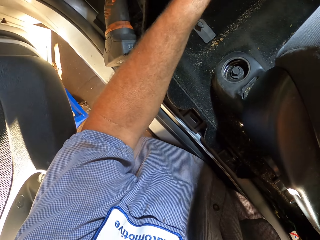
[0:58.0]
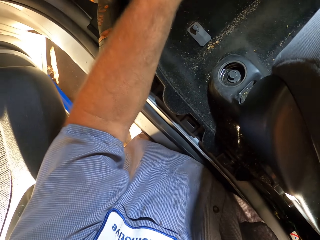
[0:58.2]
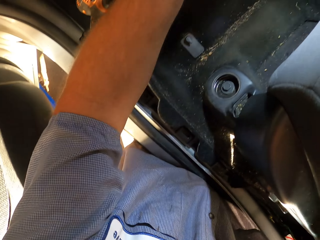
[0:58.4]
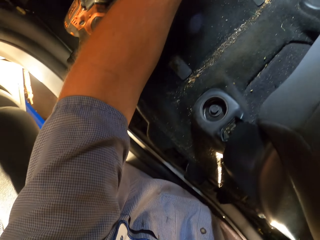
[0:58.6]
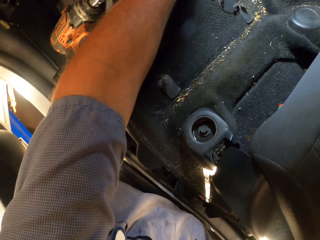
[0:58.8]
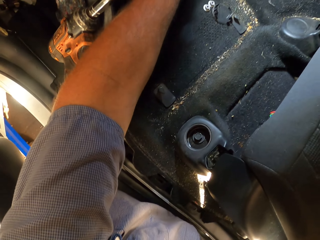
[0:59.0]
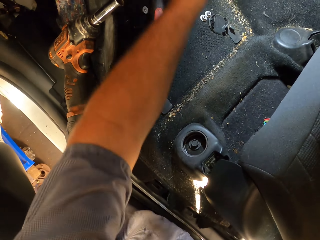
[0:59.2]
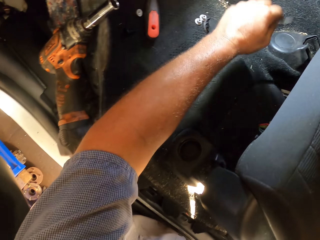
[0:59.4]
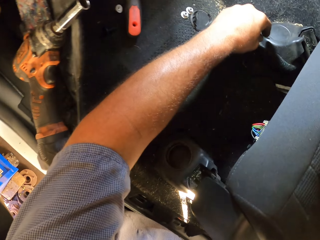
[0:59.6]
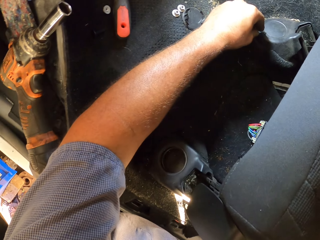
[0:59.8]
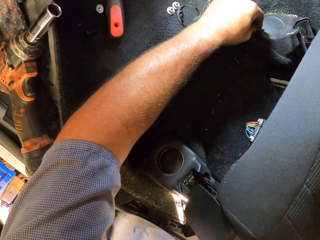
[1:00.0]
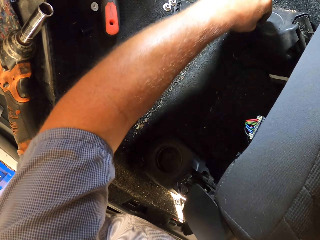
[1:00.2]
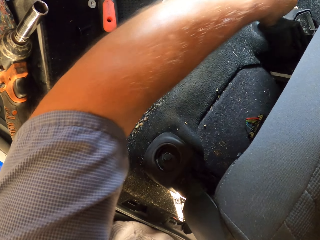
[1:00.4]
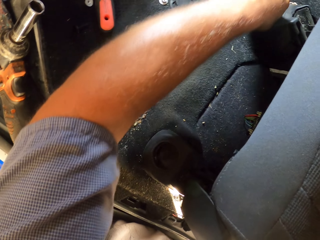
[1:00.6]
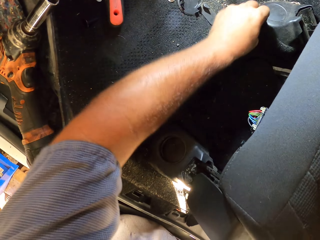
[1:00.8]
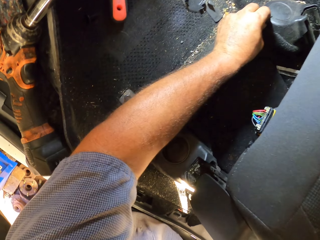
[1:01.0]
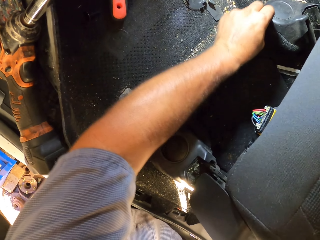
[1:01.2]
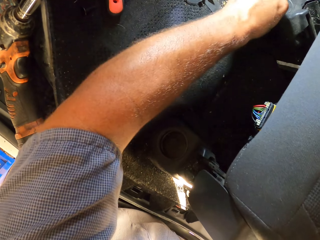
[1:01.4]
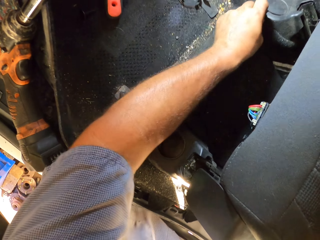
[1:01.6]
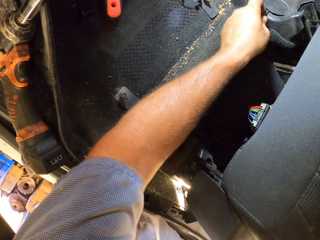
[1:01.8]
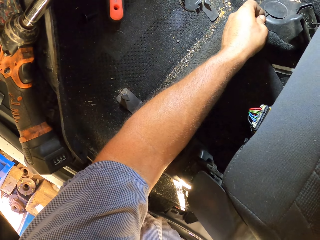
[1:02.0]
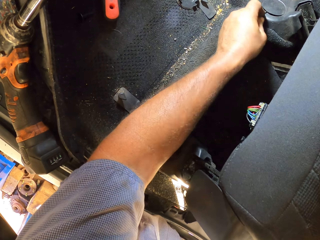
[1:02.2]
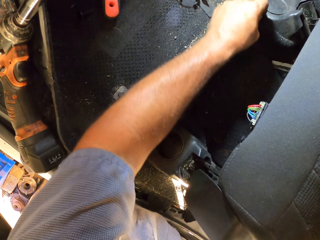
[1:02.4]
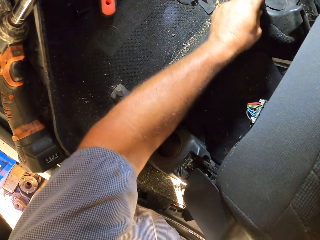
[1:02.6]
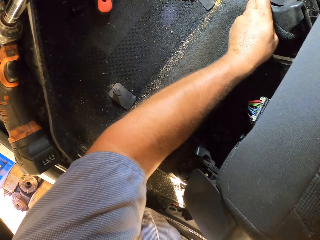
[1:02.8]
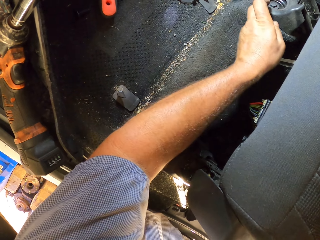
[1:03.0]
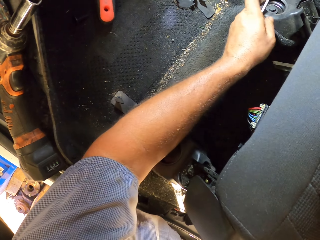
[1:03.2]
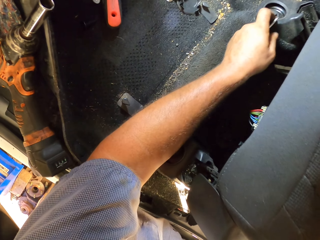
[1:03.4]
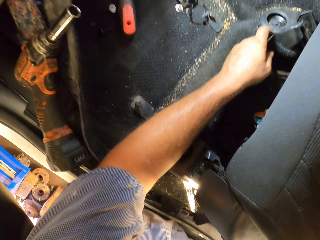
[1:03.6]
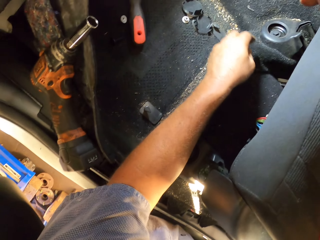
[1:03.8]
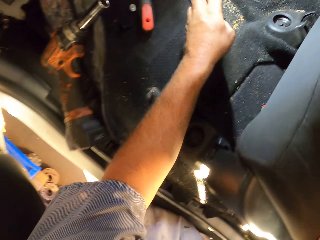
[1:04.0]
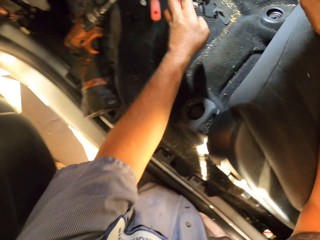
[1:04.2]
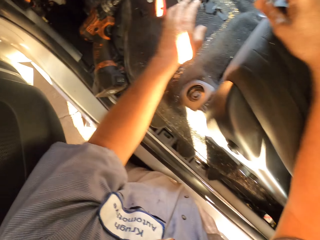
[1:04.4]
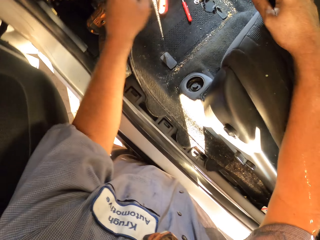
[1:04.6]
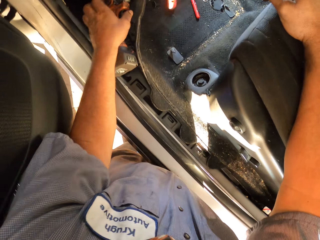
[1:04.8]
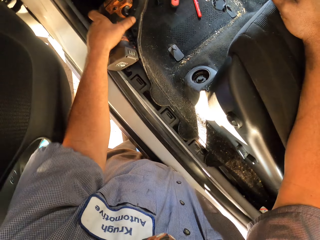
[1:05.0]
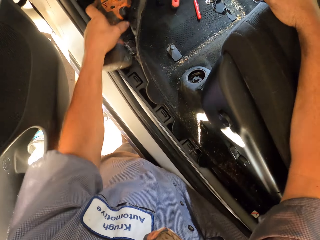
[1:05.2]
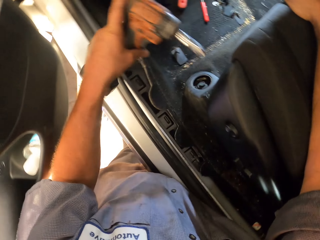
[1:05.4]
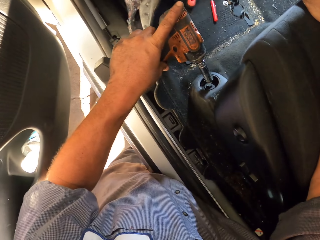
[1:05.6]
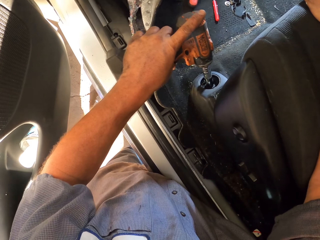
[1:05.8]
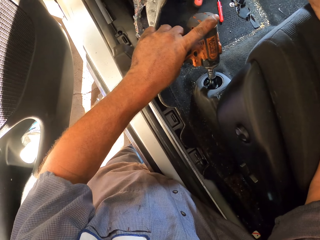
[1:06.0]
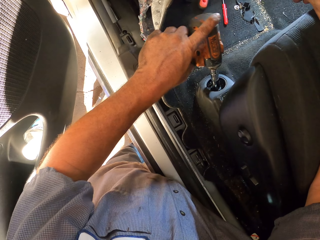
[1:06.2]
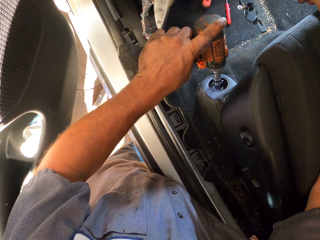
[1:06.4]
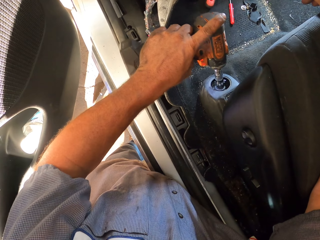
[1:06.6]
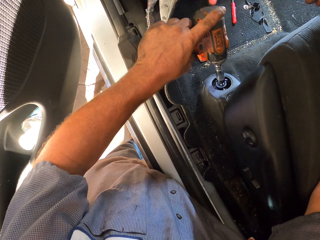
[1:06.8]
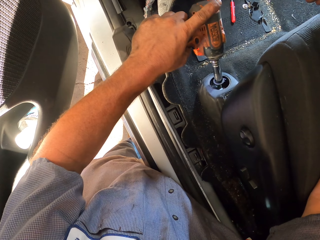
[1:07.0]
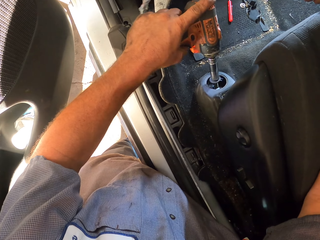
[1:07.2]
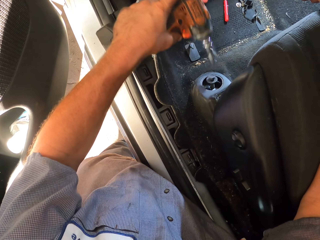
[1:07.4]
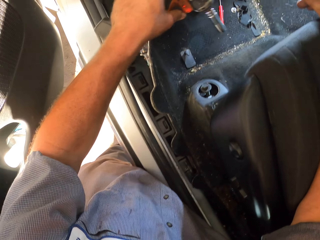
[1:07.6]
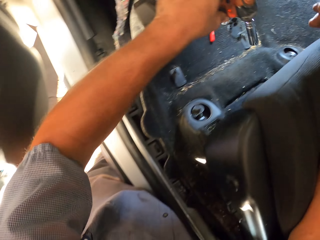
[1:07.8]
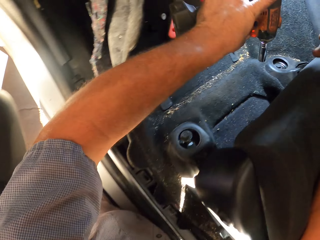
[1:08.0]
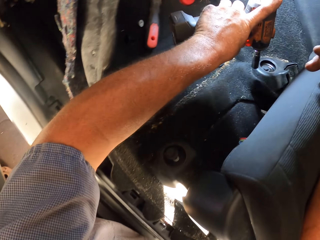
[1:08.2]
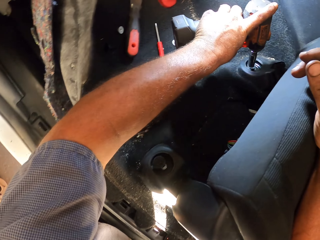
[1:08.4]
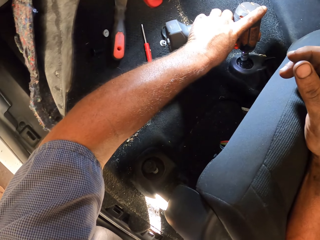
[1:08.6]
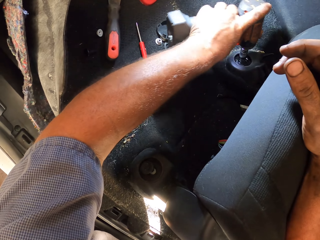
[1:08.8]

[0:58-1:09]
The camera wearer opens the car seat. They open the lid with a screwdriver. They pick up a screw drill. They drill the seat. They open the bolt.

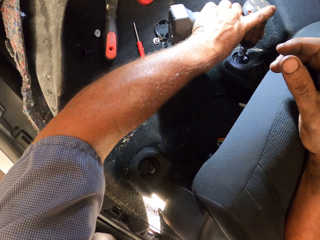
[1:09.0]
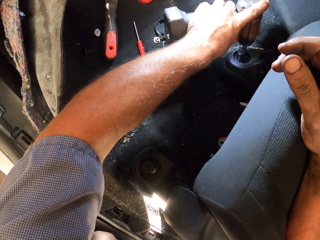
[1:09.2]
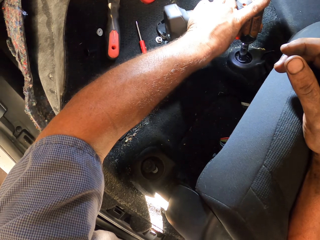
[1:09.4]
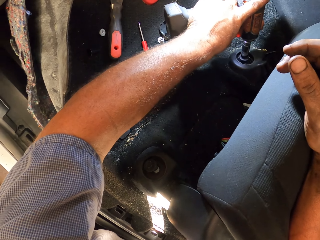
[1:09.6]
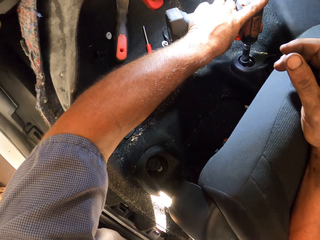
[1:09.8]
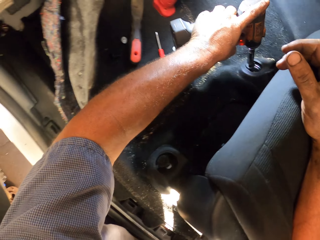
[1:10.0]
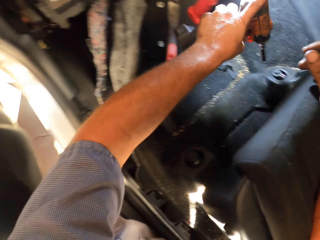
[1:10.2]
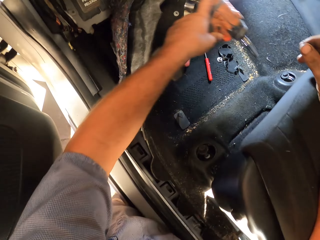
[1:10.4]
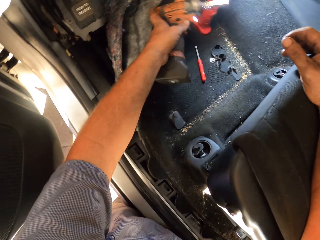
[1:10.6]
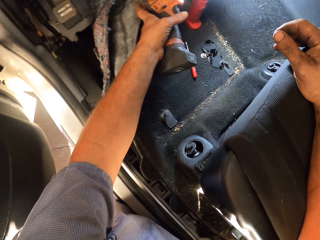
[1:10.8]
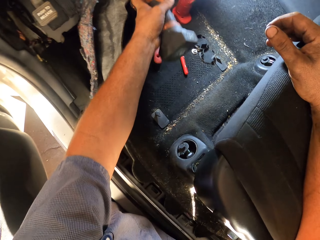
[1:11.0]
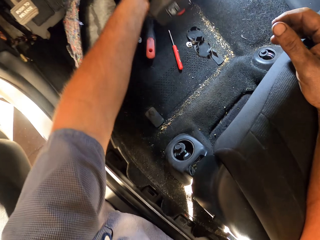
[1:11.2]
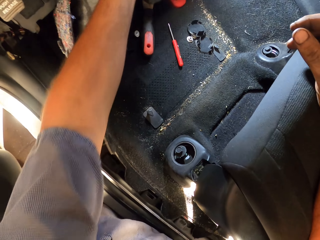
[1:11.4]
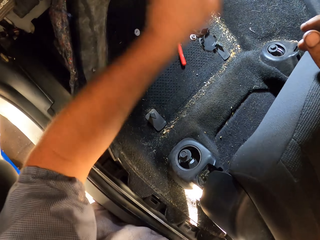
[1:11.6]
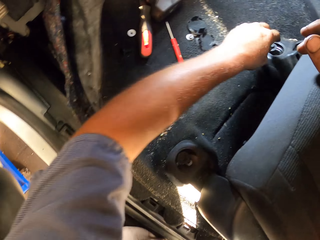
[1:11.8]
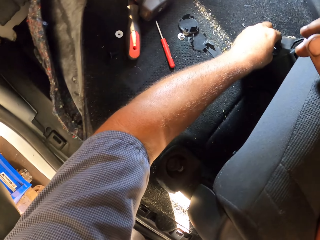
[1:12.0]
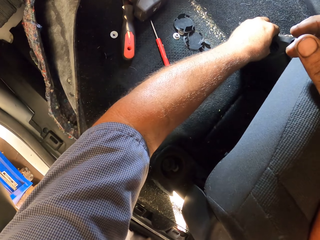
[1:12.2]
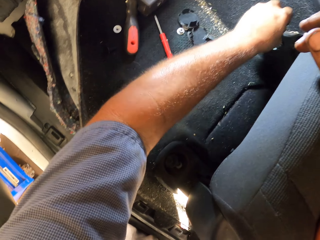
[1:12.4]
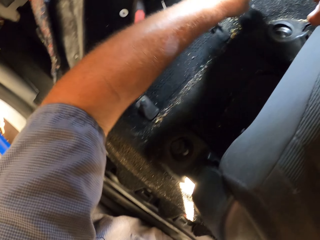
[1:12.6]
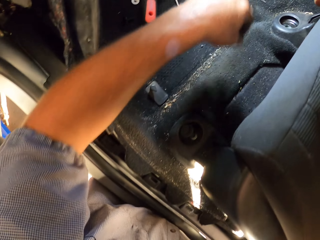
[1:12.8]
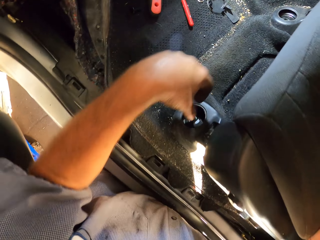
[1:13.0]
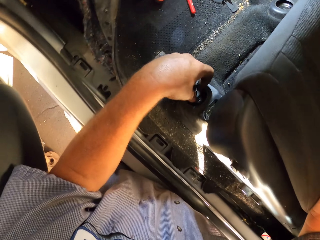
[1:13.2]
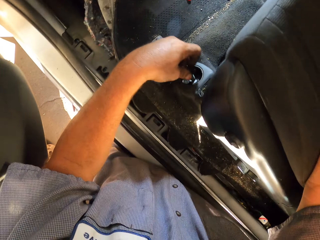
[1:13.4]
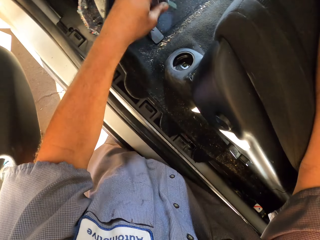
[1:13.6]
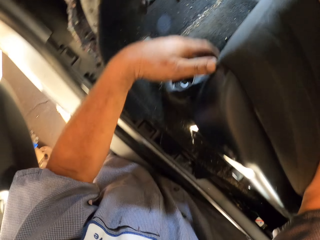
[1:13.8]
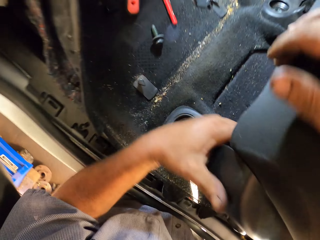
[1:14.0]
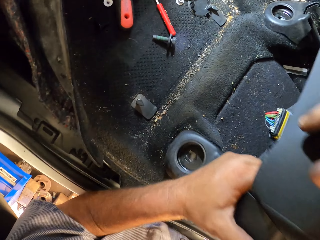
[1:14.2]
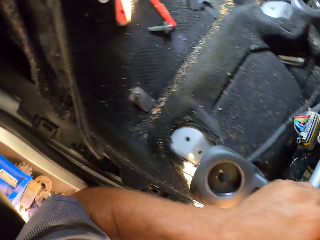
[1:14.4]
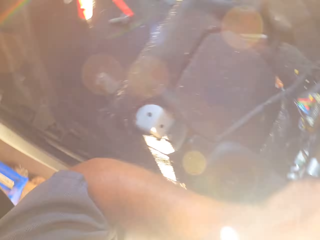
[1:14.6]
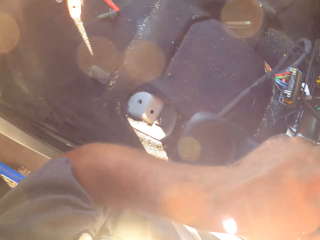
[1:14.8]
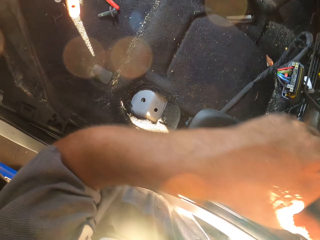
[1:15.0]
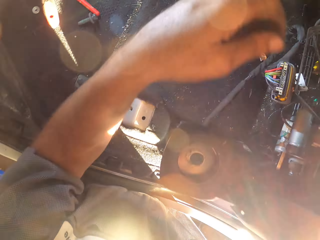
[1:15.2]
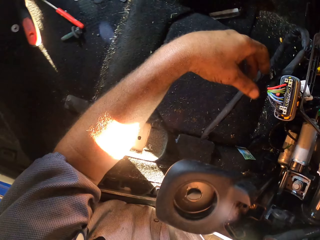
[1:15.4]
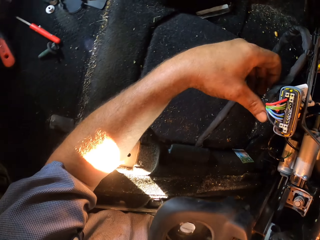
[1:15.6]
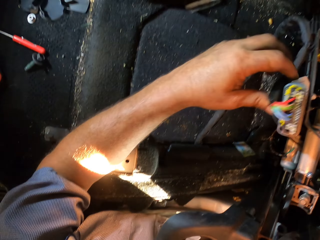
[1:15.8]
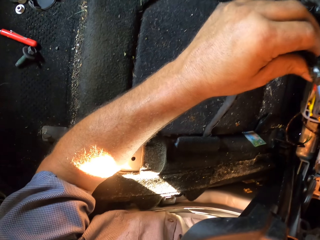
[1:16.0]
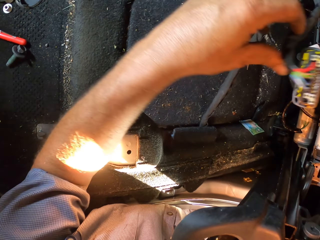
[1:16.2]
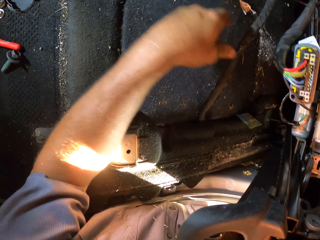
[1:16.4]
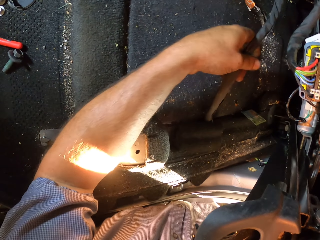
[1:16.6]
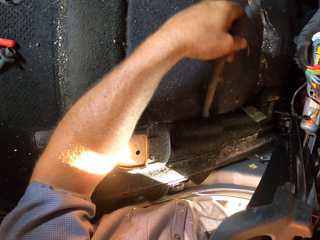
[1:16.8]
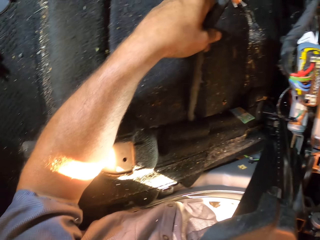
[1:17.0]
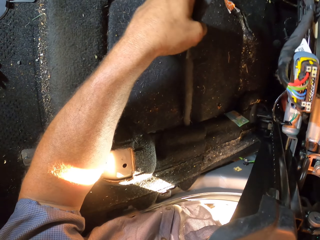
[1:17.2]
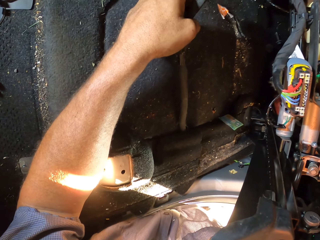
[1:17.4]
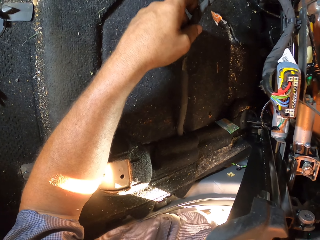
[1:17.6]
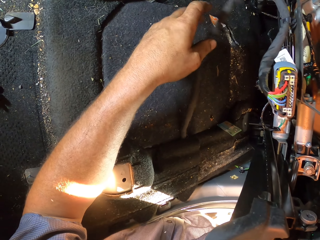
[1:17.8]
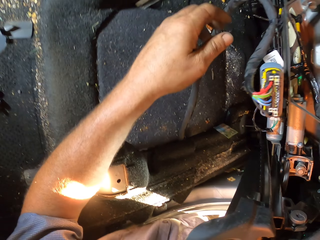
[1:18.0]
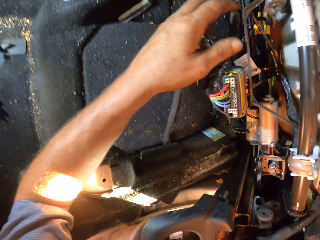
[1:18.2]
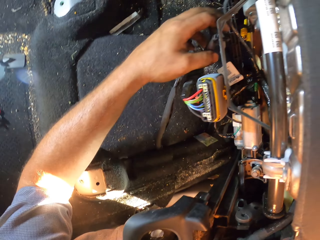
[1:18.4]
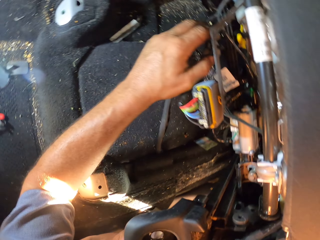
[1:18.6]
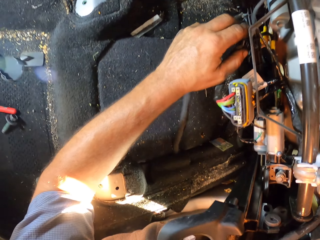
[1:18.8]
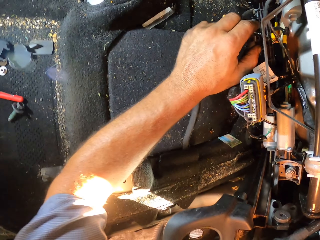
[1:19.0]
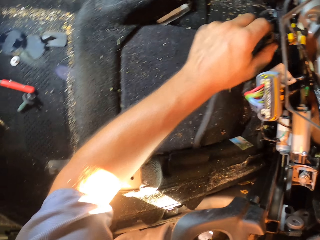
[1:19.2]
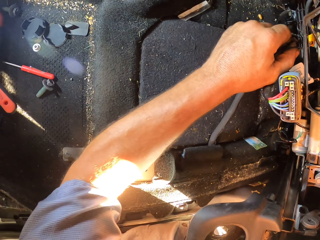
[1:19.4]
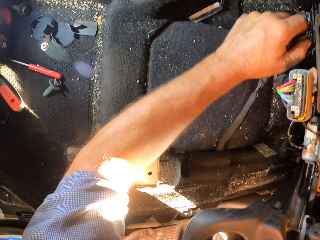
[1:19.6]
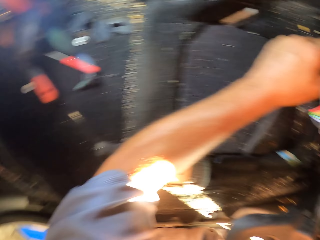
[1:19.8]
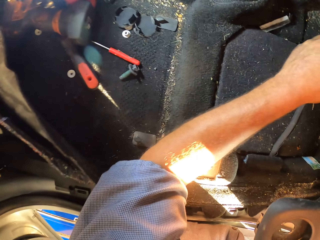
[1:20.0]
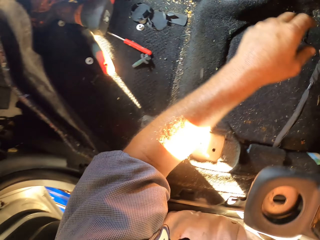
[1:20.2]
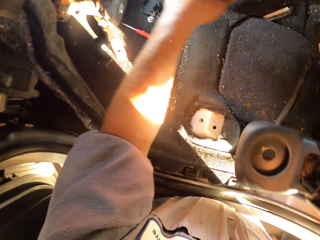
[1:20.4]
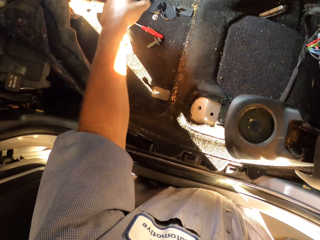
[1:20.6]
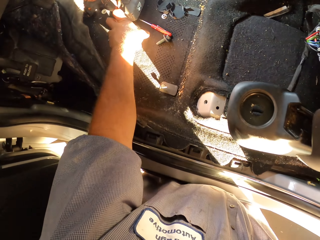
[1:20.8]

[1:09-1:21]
The camera wearer opens the bolt. They put the drill on the seat. They remove the bolt from the seat. They remove the bolt again. They lift the car seat up. They touch the wires. They pull the wire.
